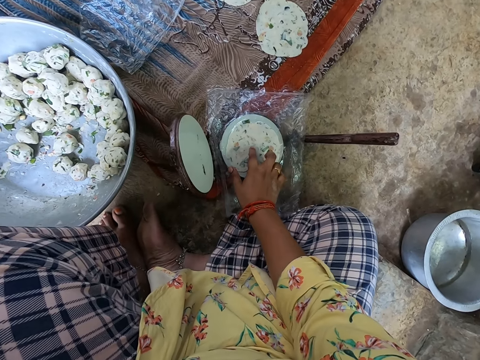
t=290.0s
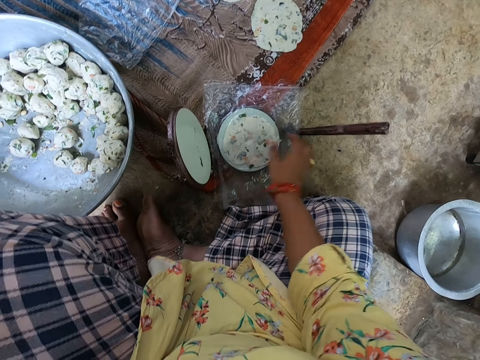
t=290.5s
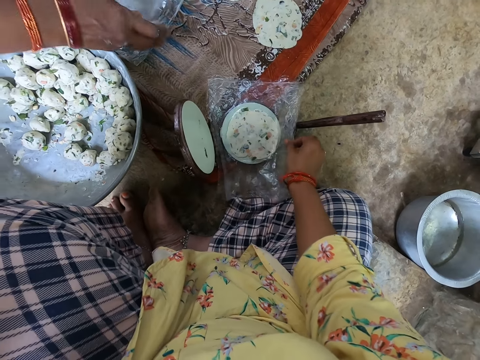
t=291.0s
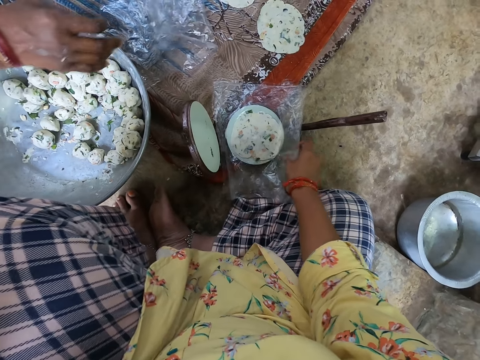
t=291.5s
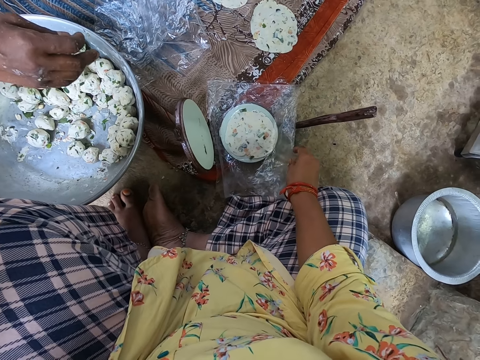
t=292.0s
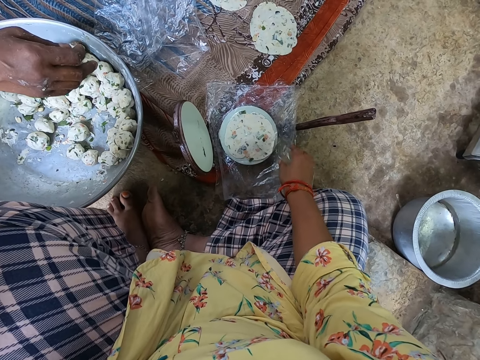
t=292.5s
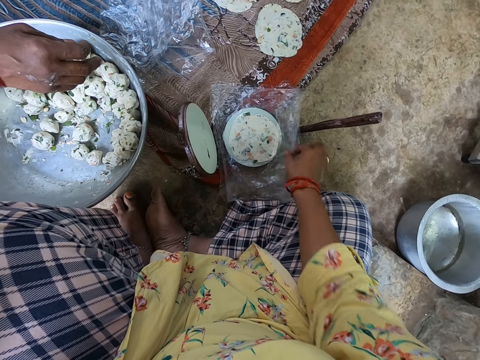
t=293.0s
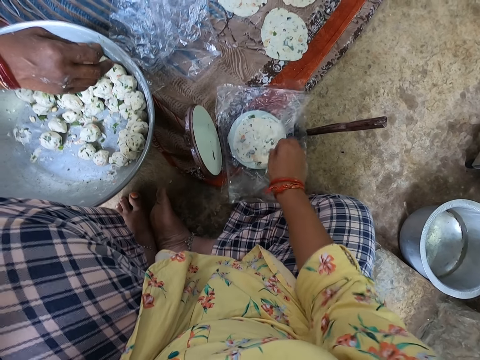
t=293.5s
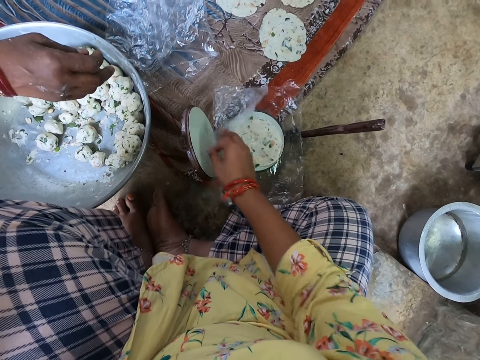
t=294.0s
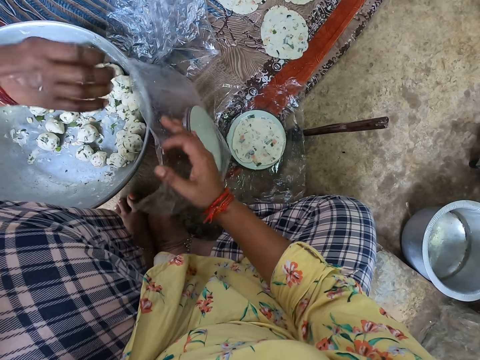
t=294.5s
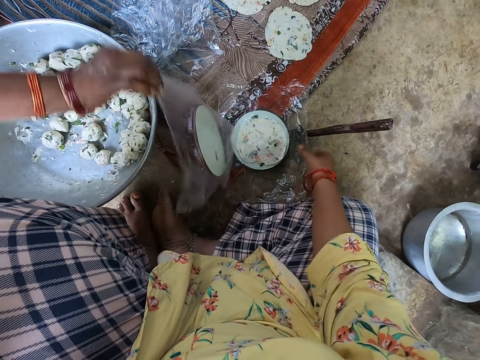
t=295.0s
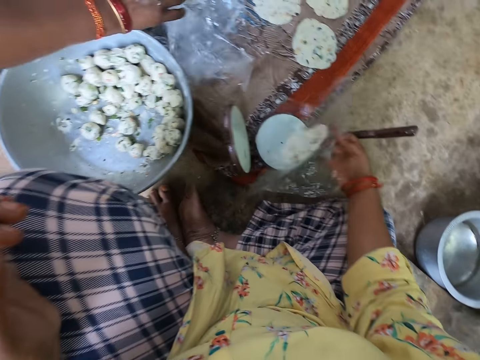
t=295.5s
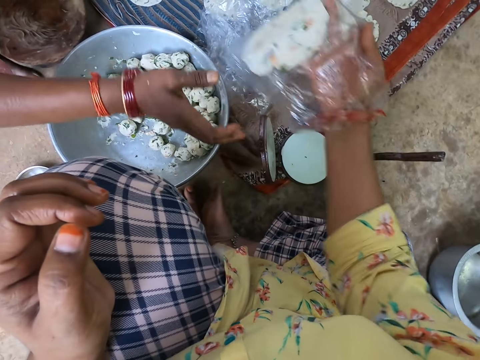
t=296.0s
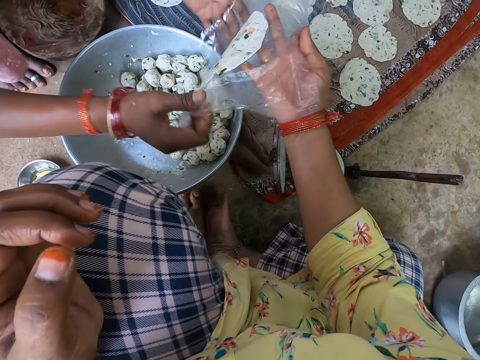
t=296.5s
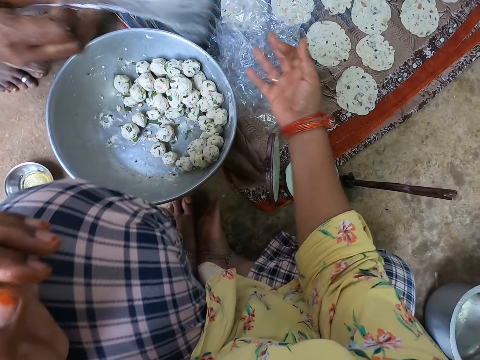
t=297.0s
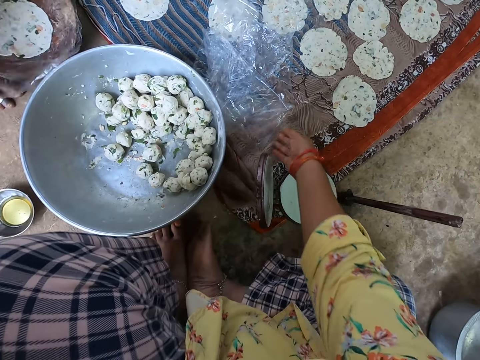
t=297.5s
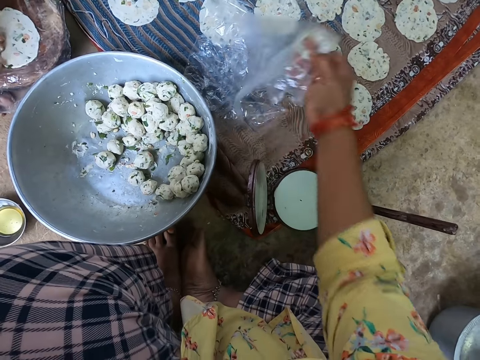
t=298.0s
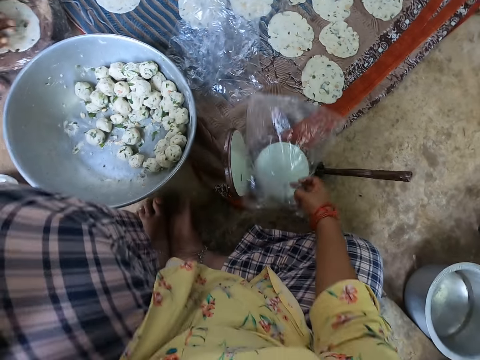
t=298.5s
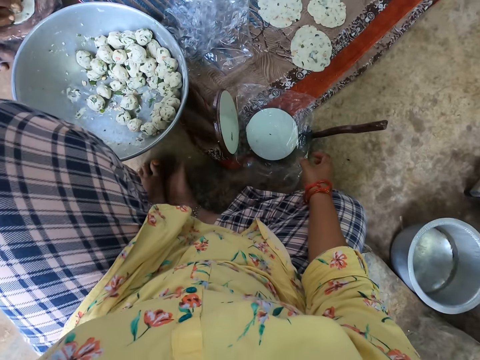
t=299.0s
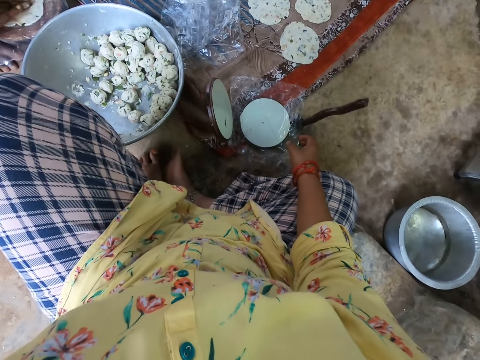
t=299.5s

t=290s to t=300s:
The camera wearer presses the dough with fingers. A woman places a nylon or paper on the floor with her right hand. The woman places the paper on the table. The camera wearer removes the nylon from the roti with her right hand. The woman moves the nylon on the floor with her right hand. The camera wearer lifts the nylon with the roti from the roti maker with her right hand. The woman picks a paper. The woman collects the nylon with the roti in the camera wearer's right hand with her hands. The camera wearer hands the woman the paper with dough. The woman places the nylon with the roti on a wooden plate with her hands. The camera wearer picks the nylon from the floor with her right hand. The woman presses the roti in the nylon with her right hand. The camera wearer places the nylon on the roti maker with her right hand.
